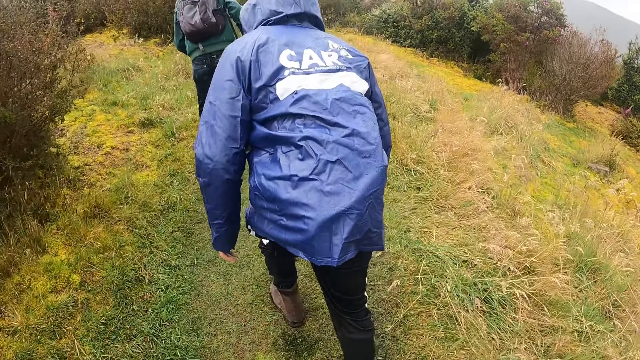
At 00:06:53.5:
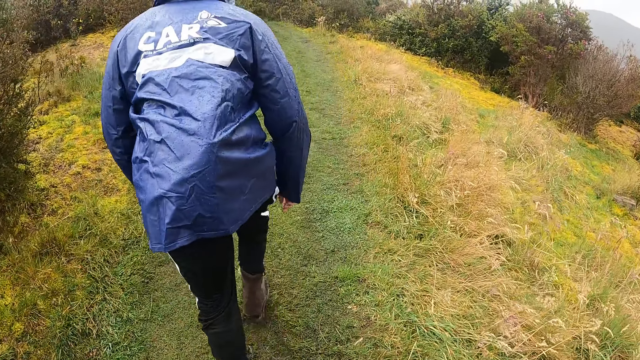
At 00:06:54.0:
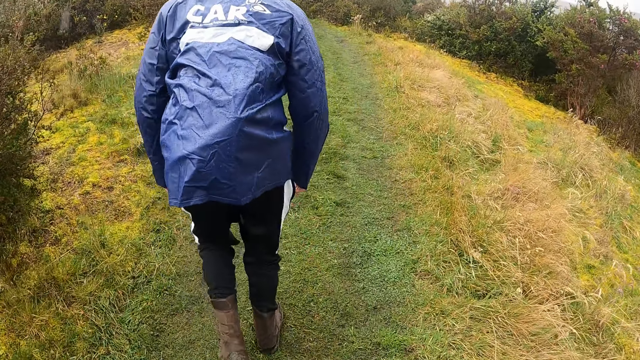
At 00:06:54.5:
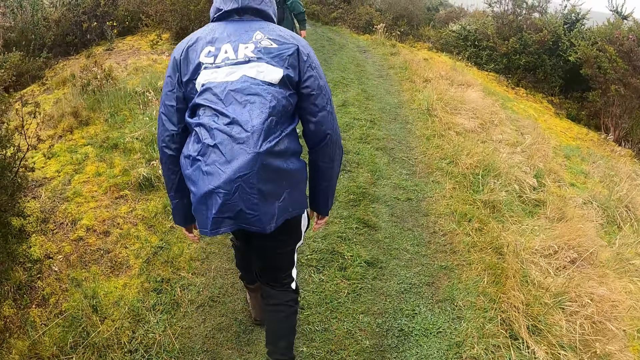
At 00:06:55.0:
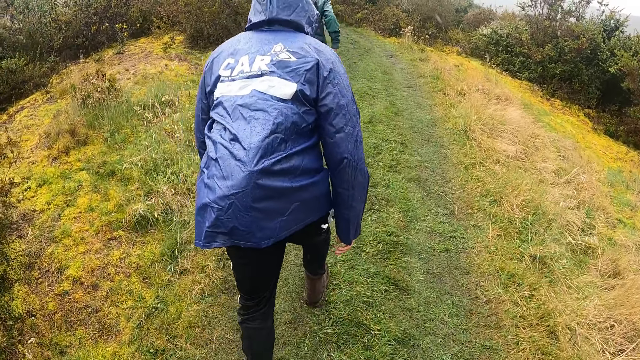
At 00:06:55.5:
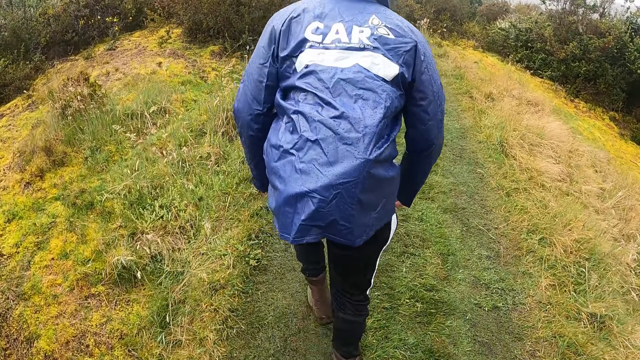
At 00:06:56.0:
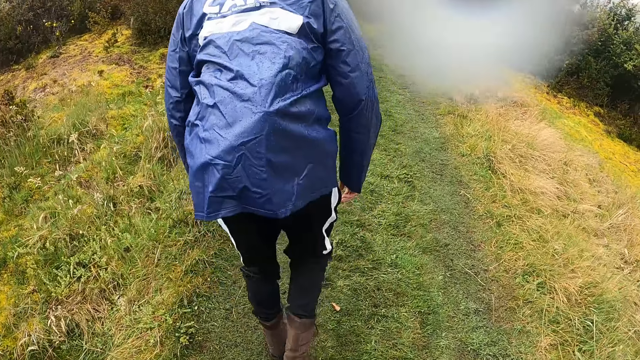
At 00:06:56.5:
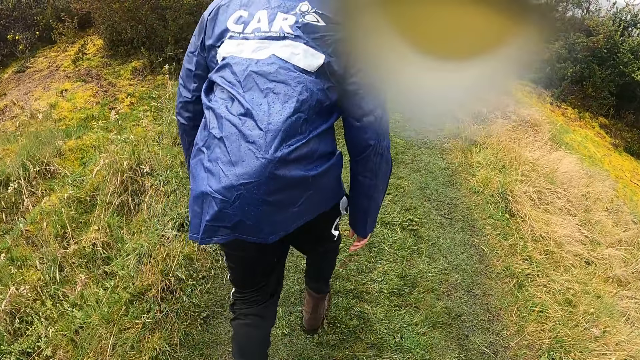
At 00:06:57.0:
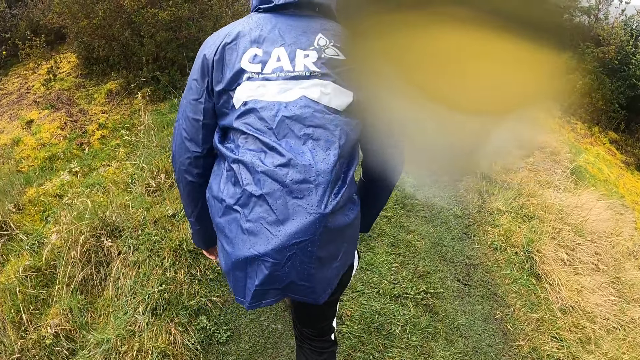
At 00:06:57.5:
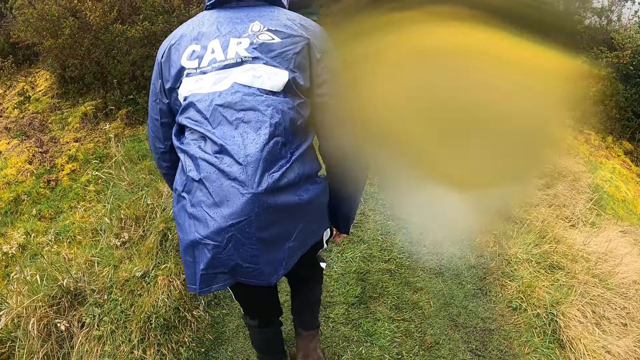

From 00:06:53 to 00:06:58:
A group of people walk along a pathway of the forest.

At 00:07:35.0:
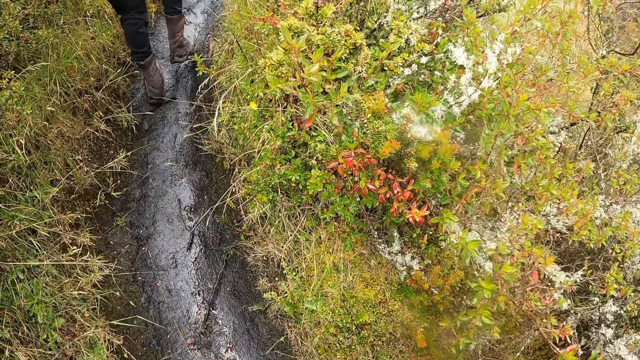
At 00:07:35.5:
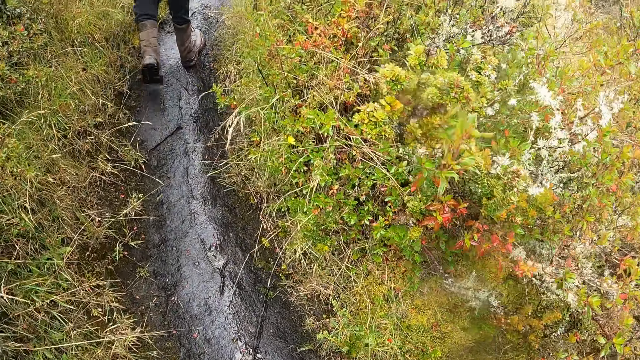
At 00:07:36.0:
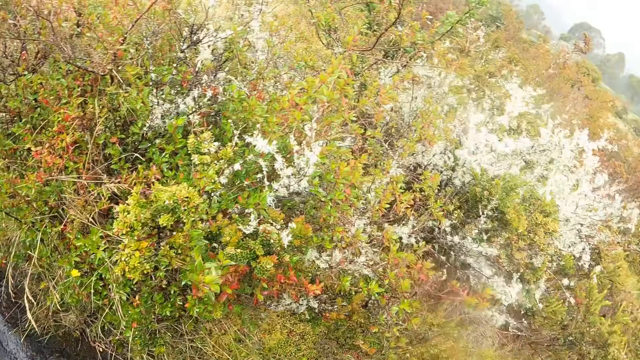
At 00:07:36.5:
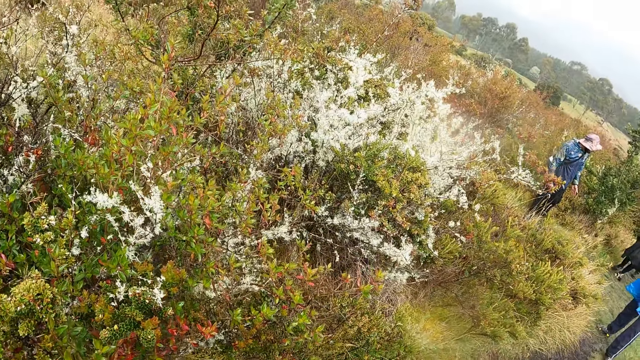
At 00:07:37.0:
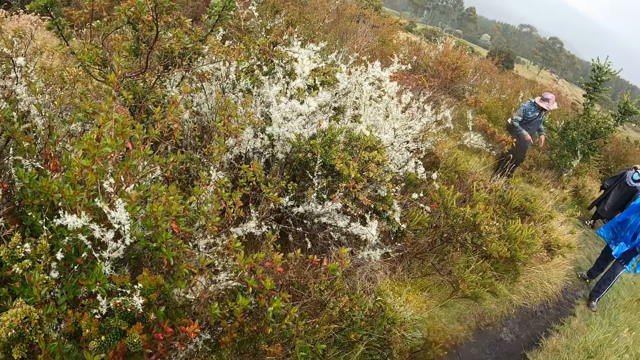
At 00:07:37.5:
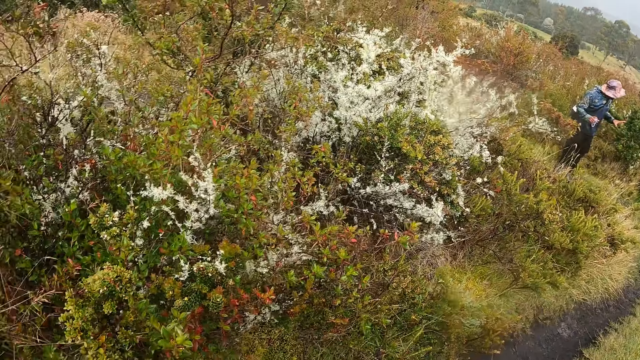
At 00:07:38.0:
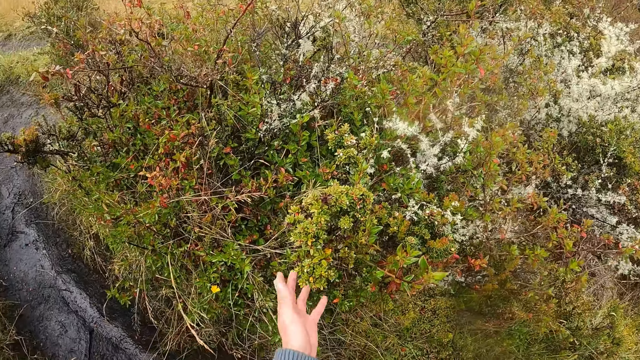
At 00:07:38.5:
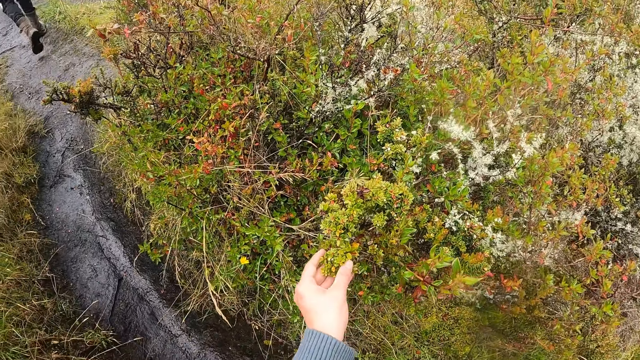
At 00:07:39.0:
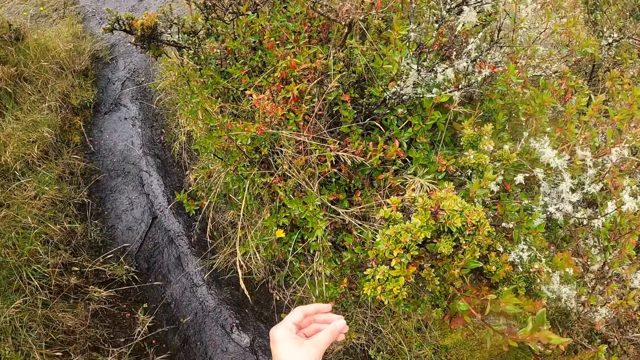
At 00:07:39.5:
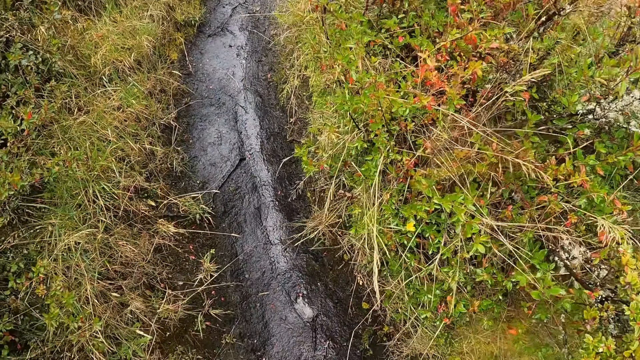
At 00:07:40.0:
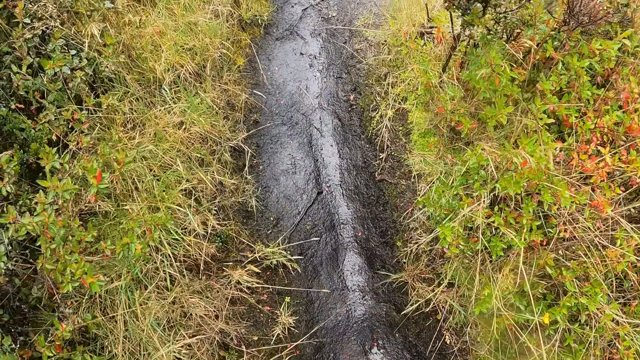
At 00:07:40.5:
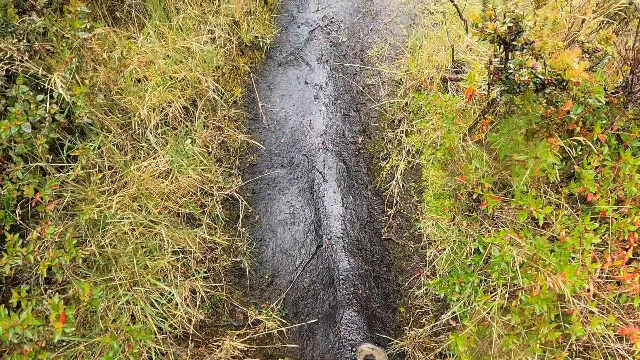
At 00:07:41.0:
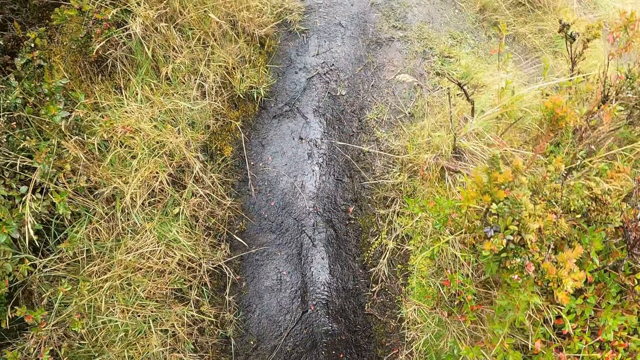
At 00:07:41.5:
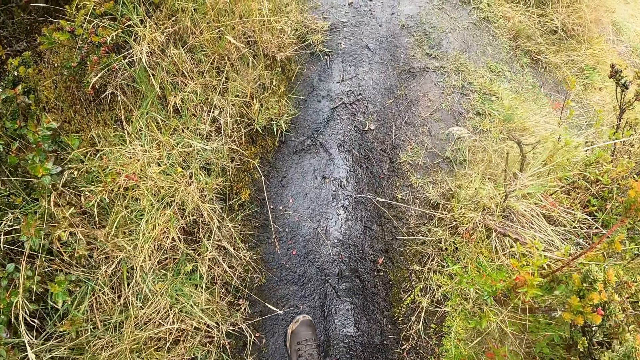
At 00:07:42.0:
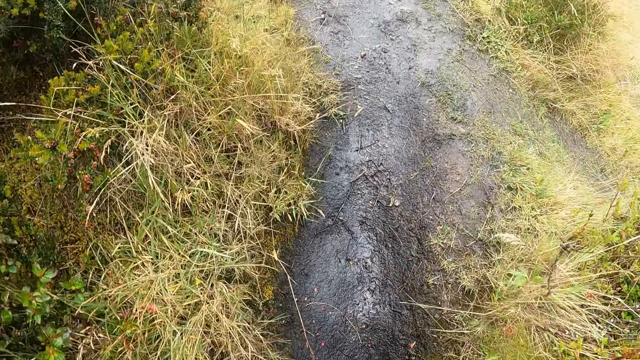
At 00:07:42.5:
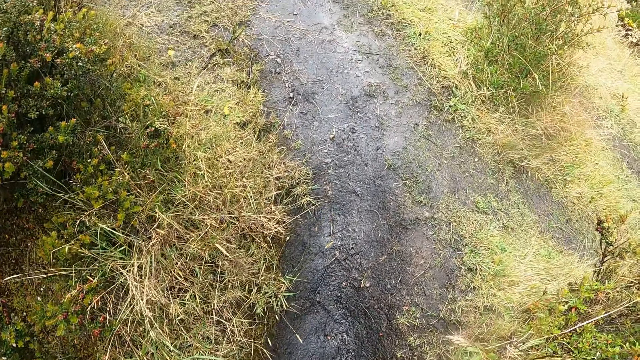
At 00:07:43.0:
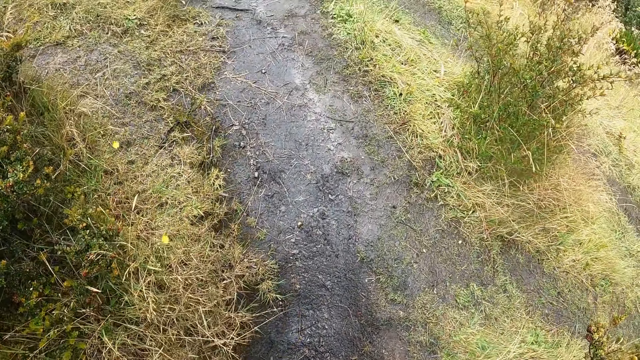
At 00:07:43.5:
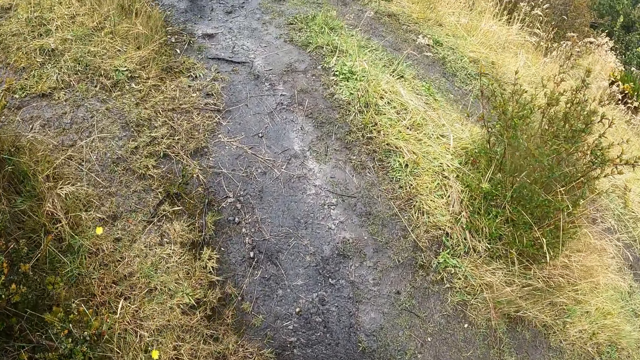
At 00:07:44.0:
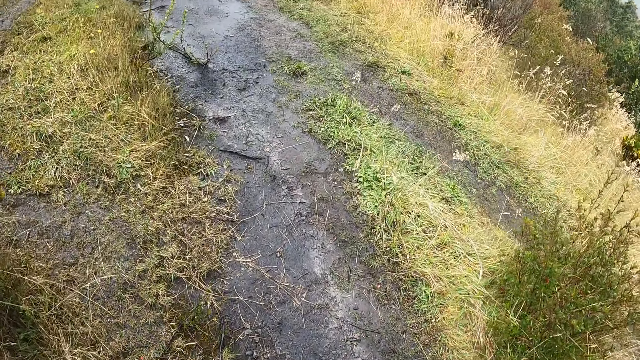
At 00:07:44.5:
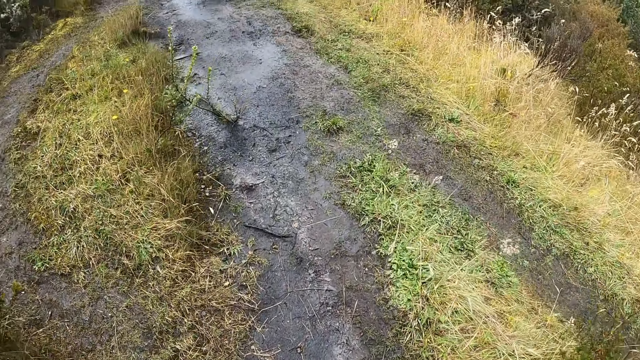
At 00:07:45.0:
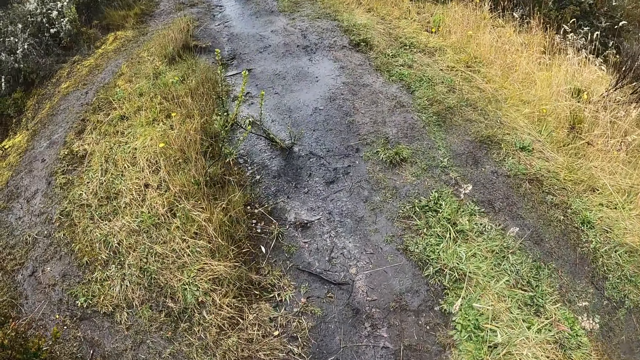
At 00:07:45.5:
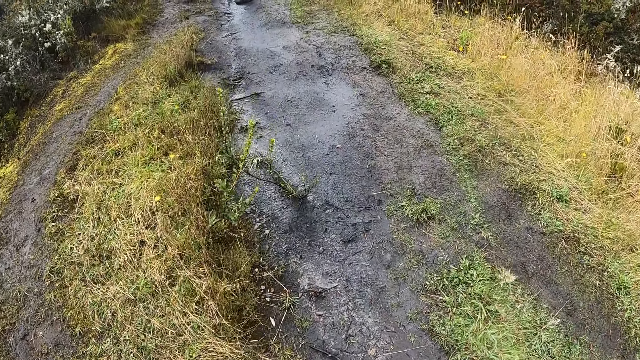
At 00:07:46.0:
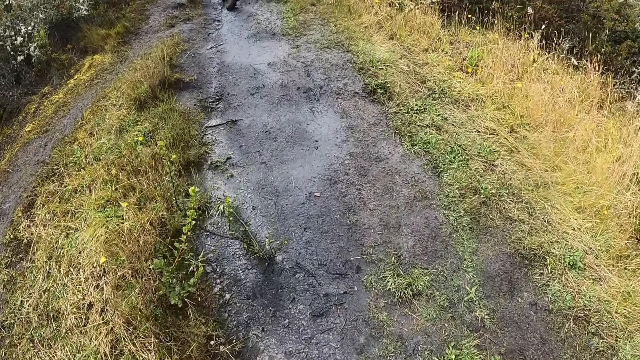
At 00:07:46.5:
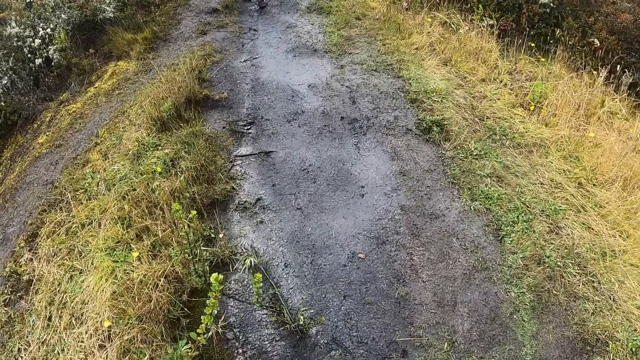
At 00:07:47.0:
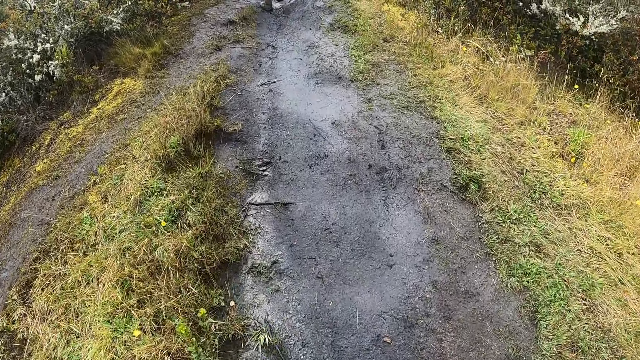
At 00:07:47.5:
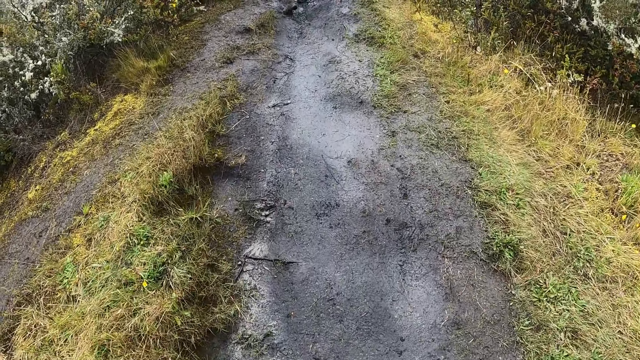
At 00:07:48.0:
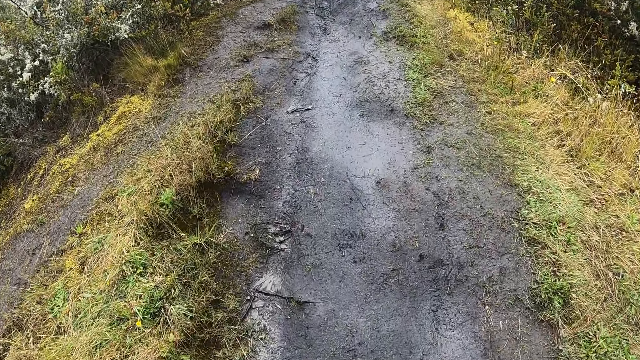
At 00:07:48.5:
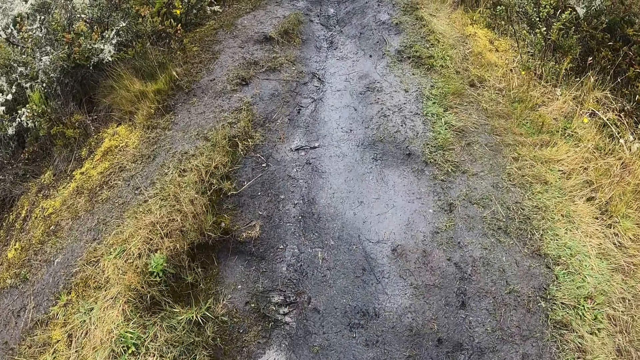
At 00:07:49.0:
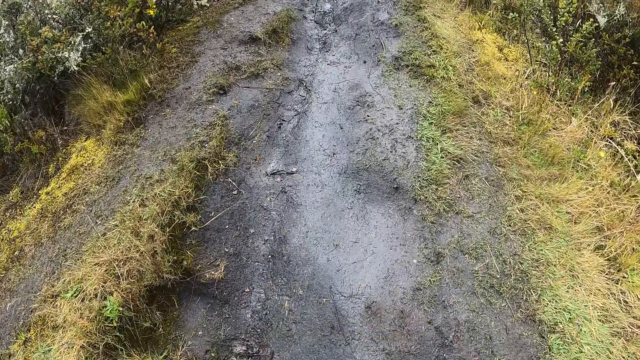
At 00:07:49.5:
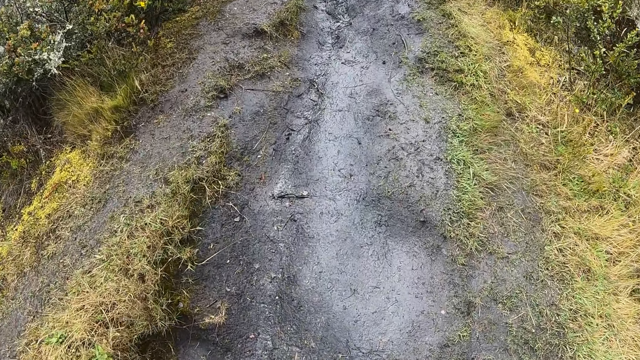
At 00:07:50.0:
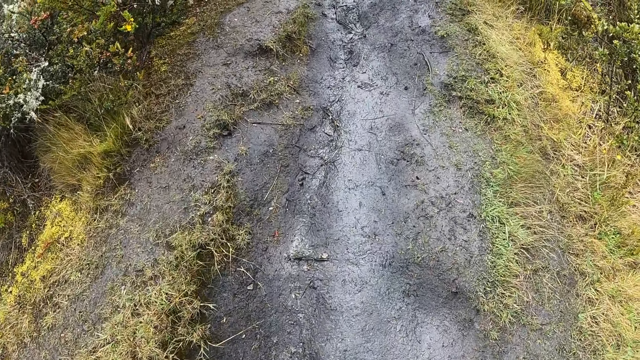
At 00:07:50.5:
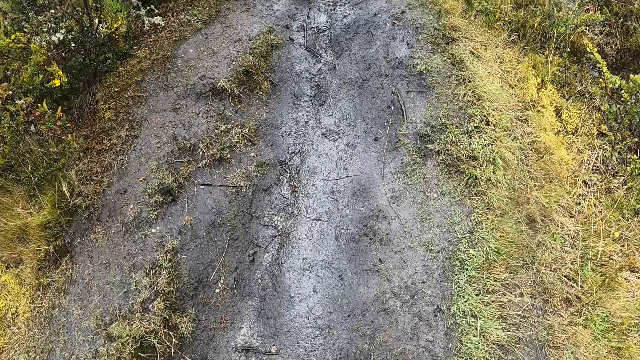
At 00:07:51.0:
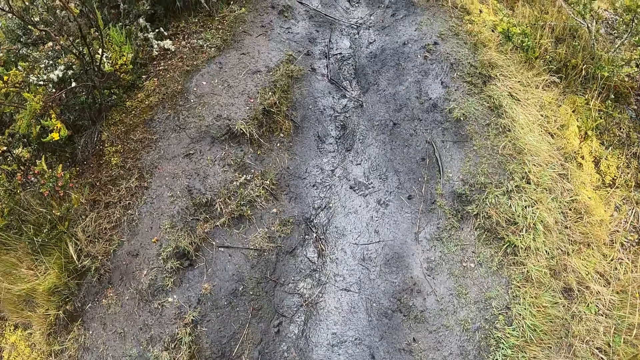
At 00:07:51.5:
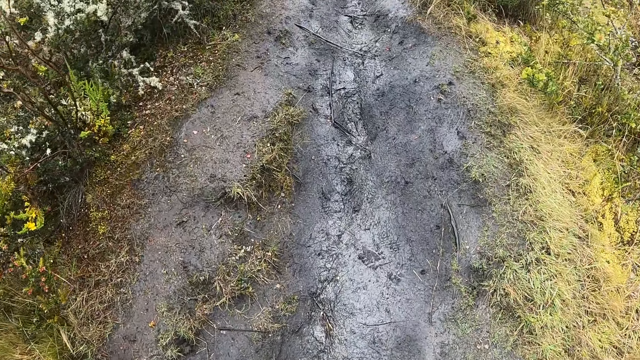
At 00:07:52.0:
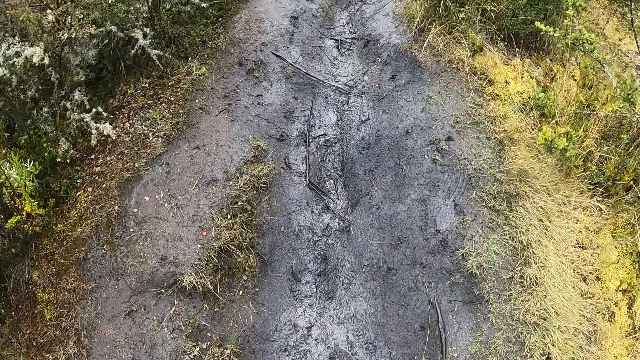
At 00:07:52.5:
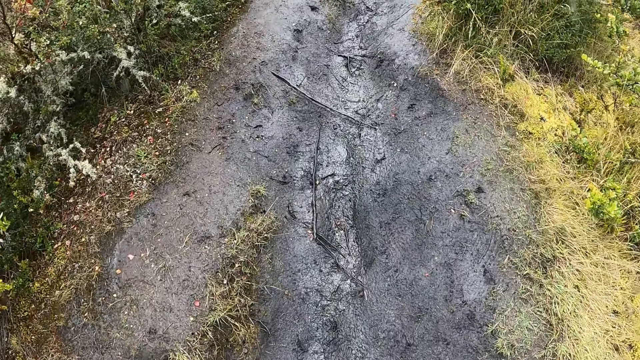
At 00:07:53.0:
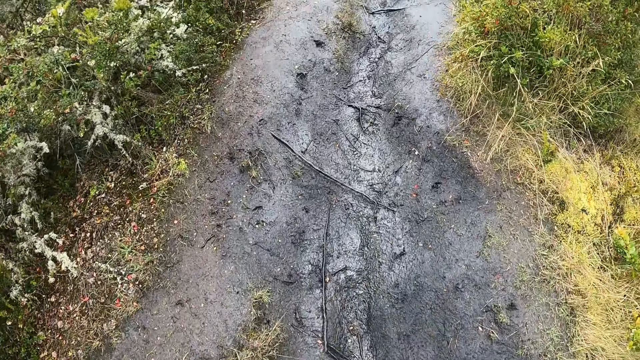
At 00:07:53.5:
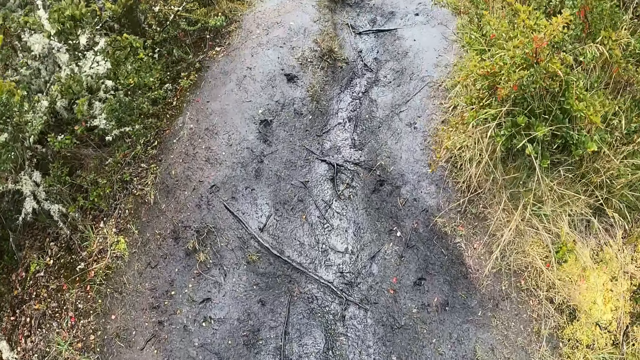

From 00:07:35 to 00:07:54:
The camera wearer stands on the path. She touches a plant with her left hand. She walks on the path. A man walks on the path. The camera wearer walks on the path.
